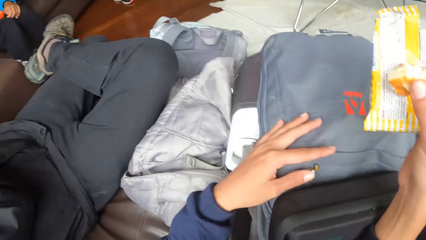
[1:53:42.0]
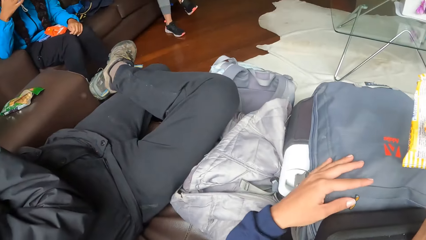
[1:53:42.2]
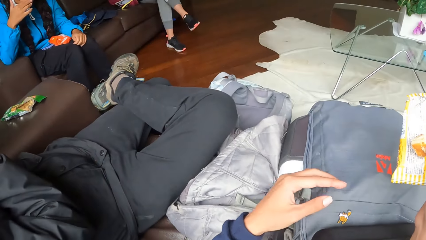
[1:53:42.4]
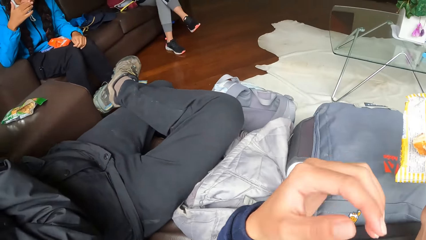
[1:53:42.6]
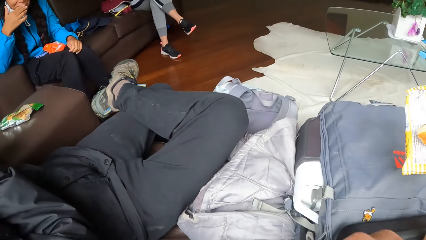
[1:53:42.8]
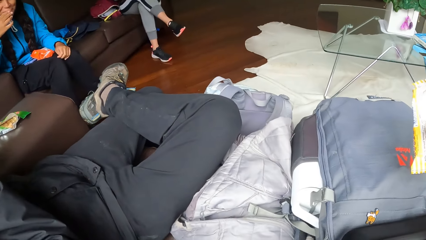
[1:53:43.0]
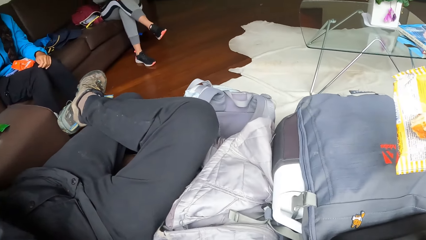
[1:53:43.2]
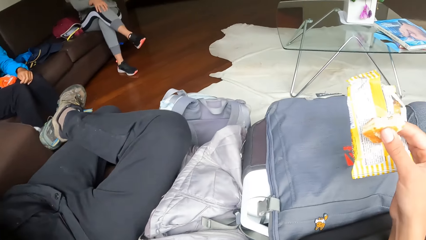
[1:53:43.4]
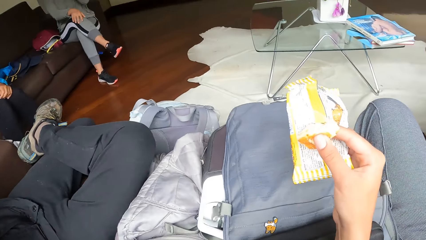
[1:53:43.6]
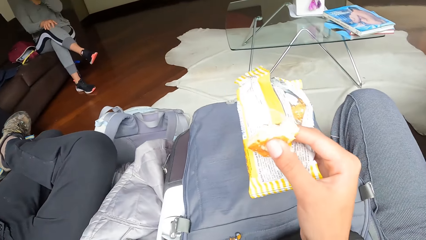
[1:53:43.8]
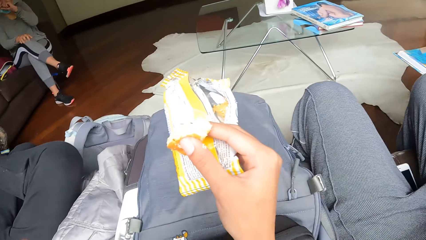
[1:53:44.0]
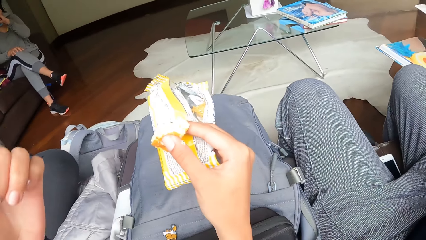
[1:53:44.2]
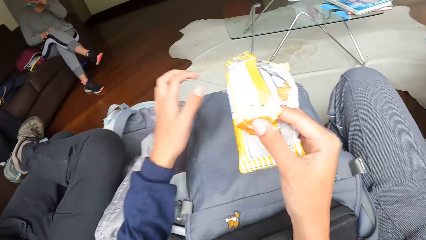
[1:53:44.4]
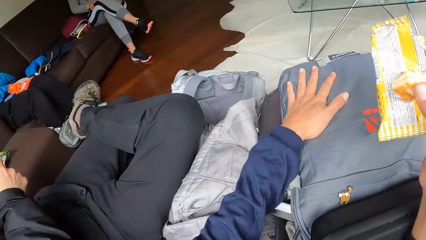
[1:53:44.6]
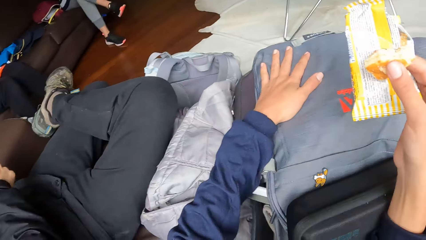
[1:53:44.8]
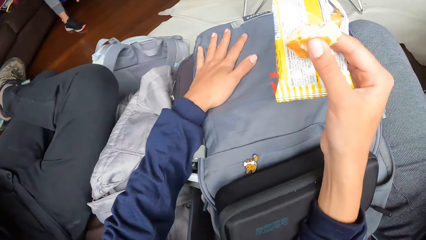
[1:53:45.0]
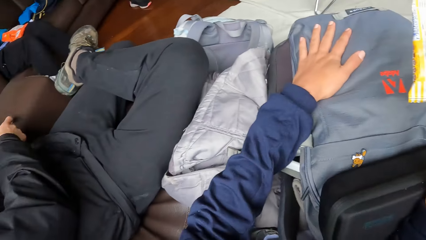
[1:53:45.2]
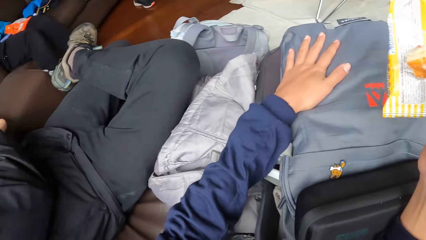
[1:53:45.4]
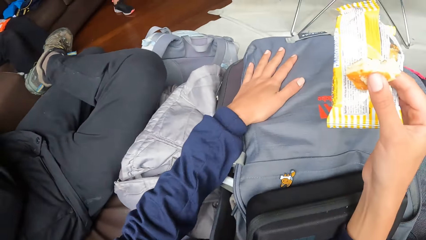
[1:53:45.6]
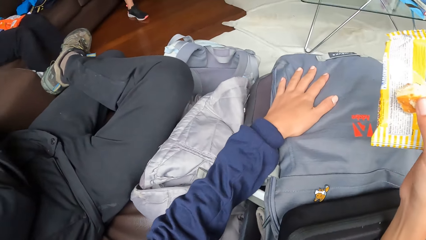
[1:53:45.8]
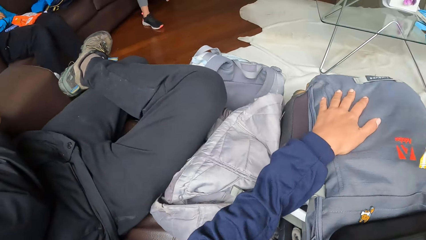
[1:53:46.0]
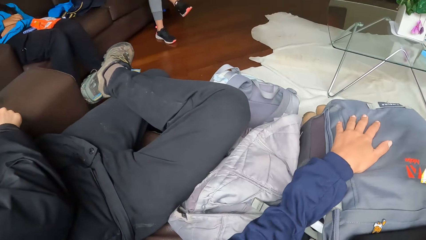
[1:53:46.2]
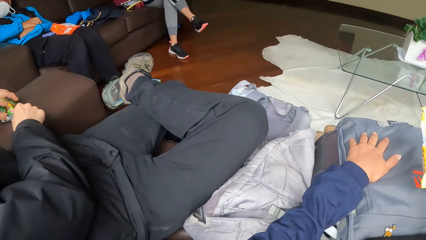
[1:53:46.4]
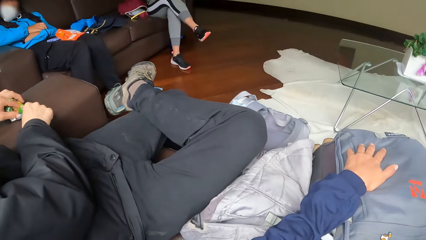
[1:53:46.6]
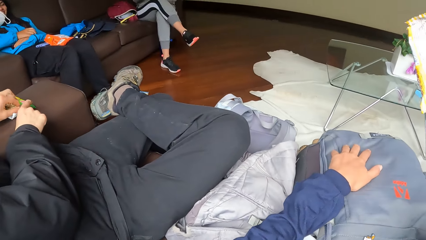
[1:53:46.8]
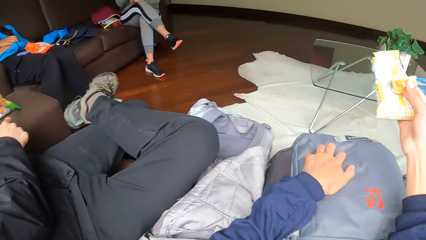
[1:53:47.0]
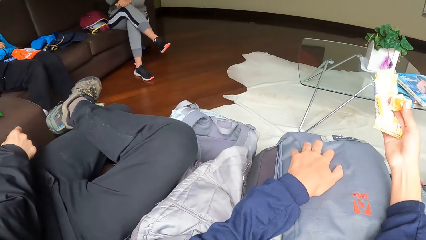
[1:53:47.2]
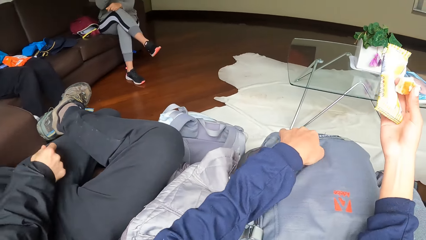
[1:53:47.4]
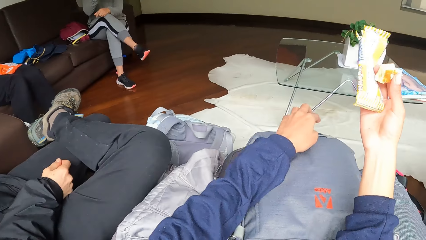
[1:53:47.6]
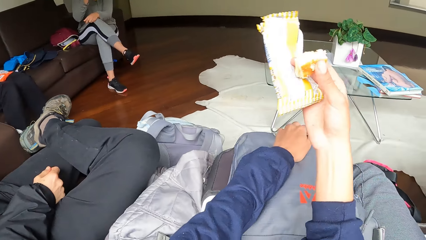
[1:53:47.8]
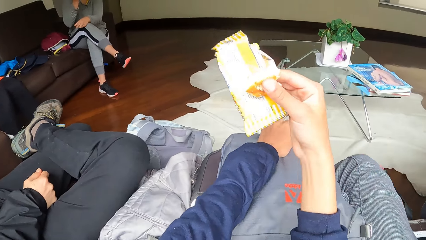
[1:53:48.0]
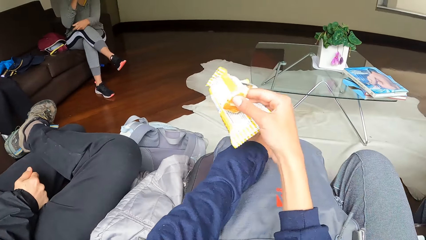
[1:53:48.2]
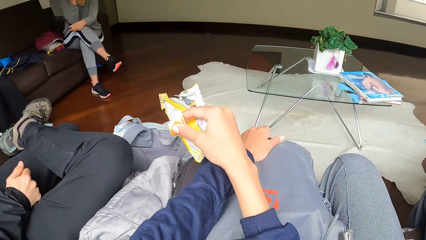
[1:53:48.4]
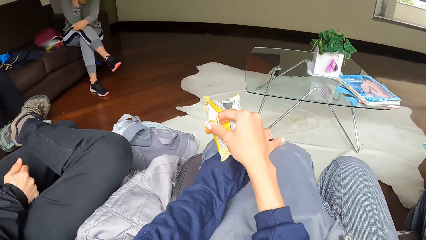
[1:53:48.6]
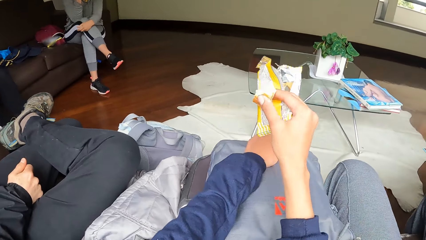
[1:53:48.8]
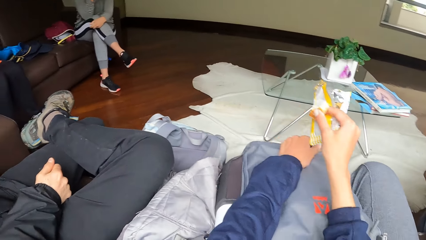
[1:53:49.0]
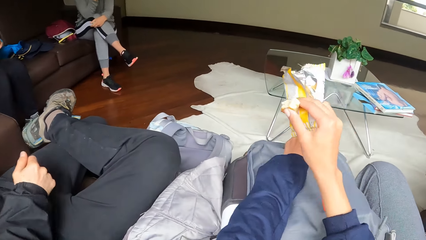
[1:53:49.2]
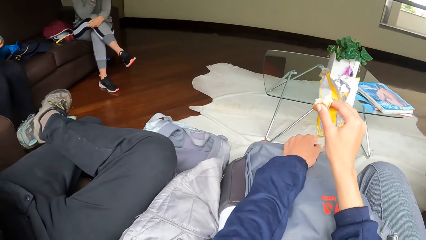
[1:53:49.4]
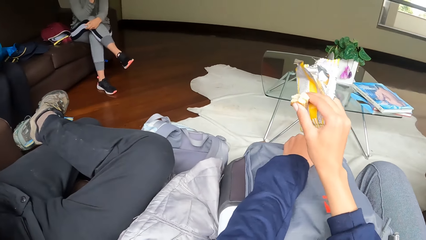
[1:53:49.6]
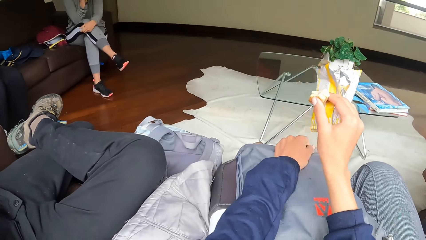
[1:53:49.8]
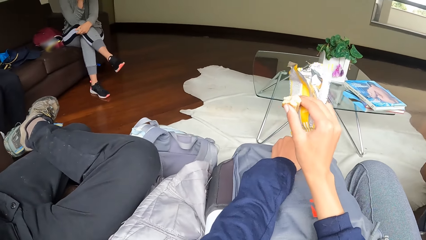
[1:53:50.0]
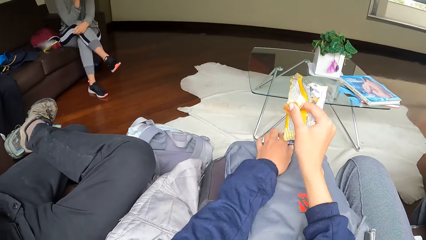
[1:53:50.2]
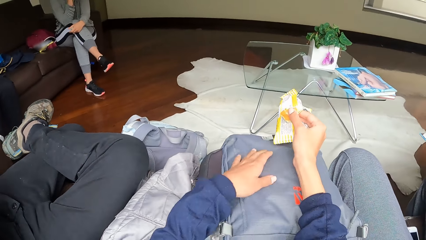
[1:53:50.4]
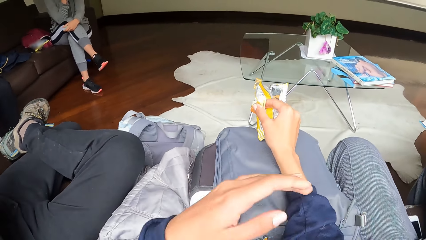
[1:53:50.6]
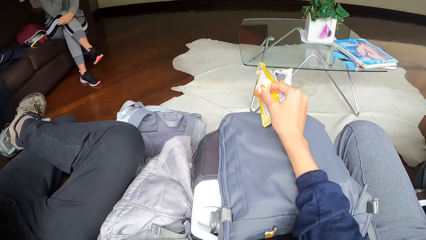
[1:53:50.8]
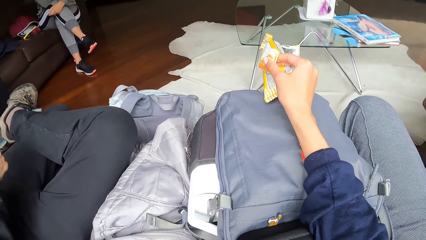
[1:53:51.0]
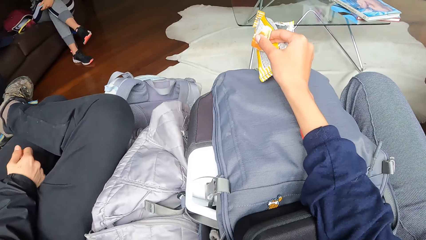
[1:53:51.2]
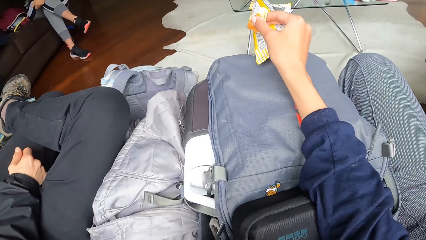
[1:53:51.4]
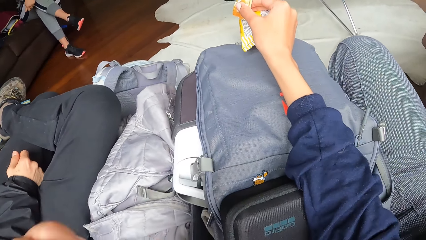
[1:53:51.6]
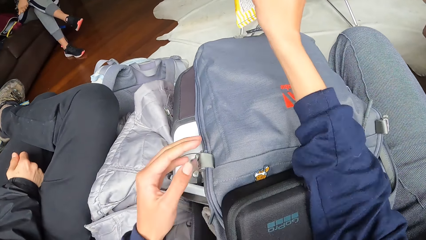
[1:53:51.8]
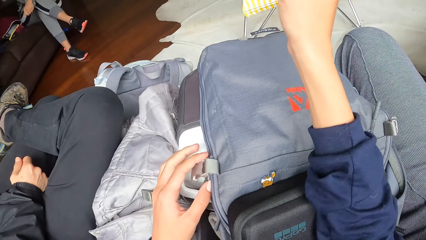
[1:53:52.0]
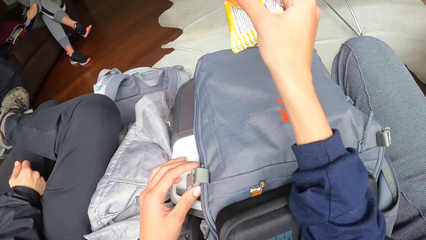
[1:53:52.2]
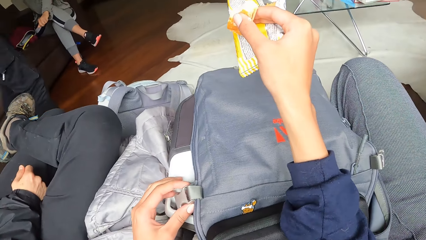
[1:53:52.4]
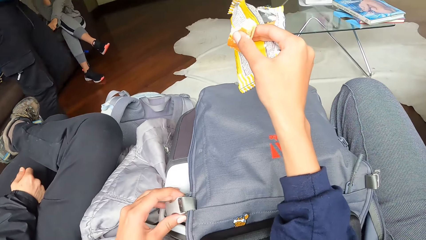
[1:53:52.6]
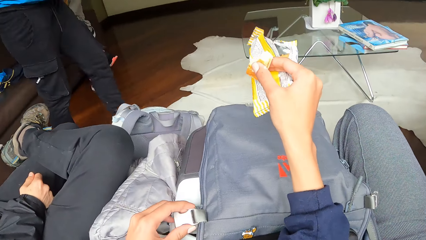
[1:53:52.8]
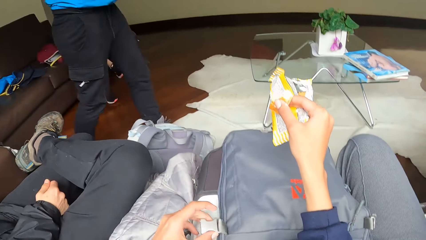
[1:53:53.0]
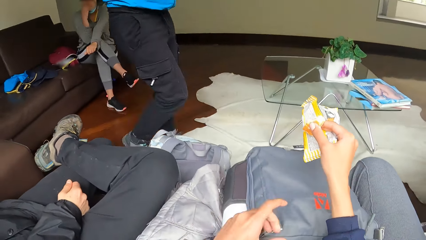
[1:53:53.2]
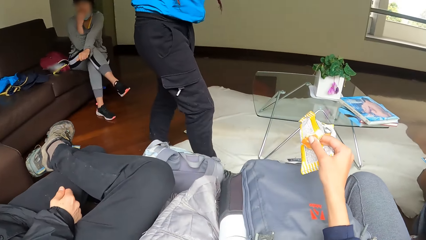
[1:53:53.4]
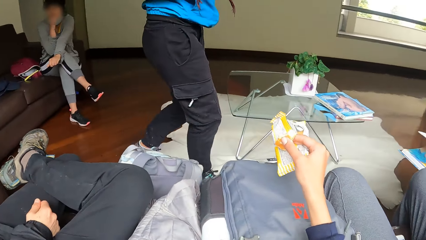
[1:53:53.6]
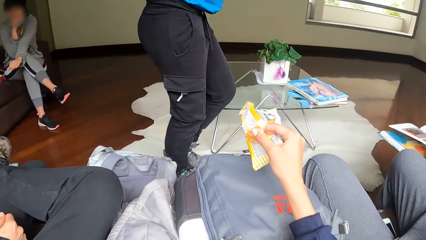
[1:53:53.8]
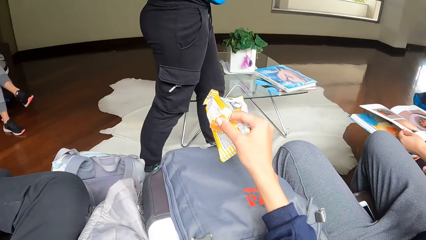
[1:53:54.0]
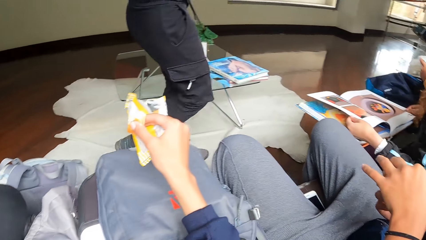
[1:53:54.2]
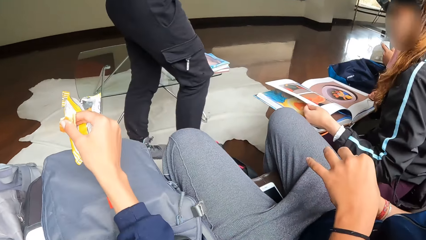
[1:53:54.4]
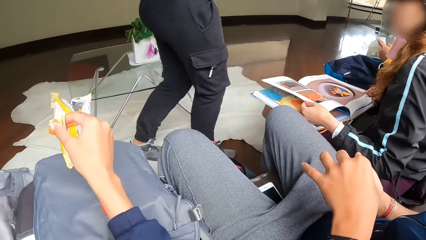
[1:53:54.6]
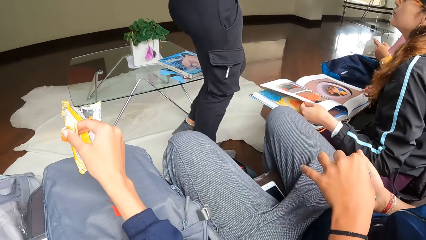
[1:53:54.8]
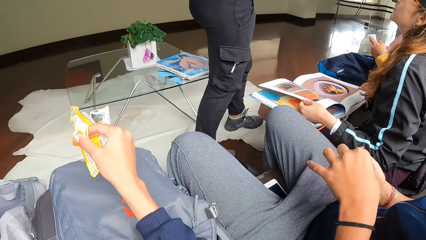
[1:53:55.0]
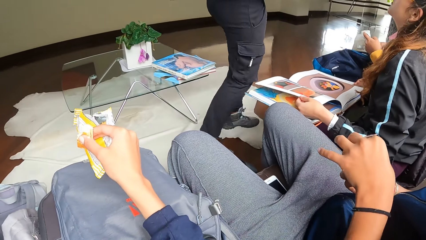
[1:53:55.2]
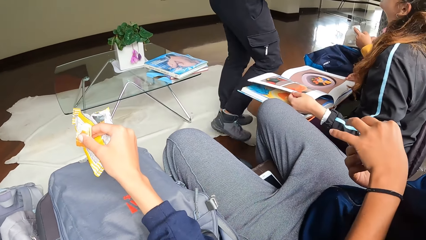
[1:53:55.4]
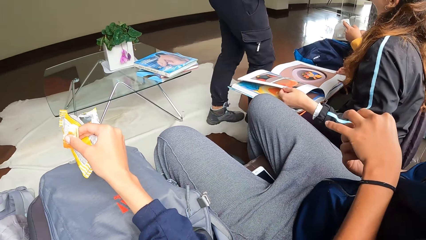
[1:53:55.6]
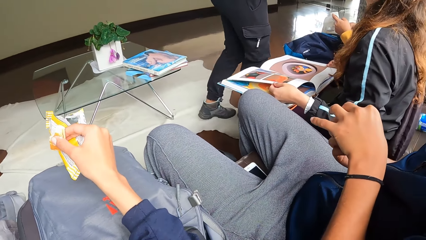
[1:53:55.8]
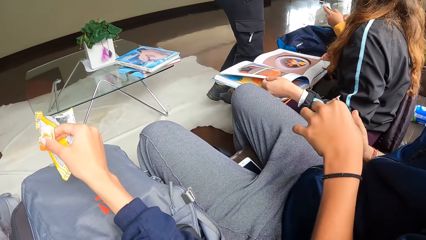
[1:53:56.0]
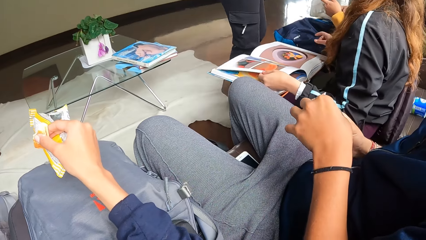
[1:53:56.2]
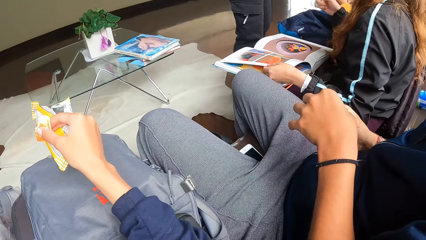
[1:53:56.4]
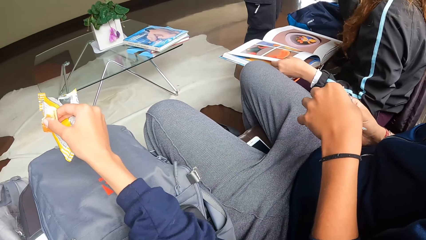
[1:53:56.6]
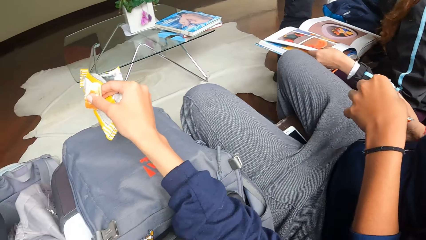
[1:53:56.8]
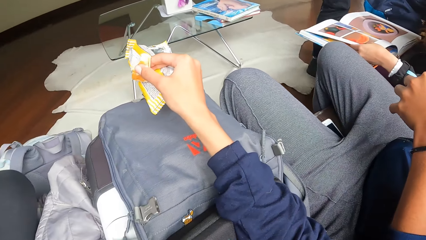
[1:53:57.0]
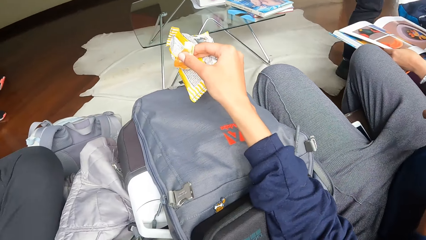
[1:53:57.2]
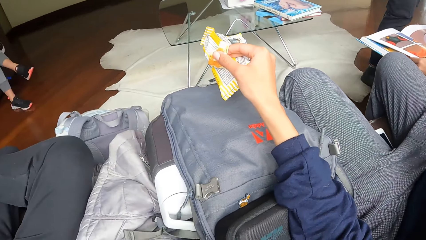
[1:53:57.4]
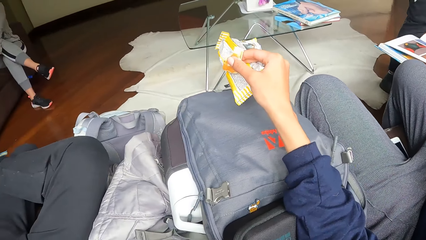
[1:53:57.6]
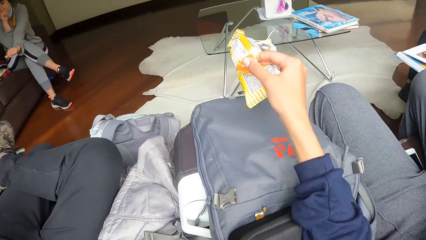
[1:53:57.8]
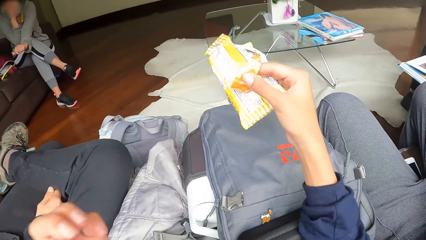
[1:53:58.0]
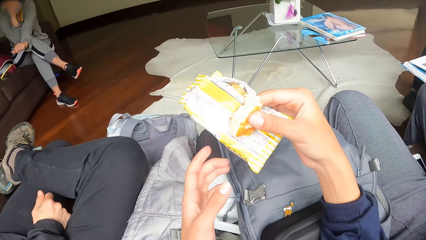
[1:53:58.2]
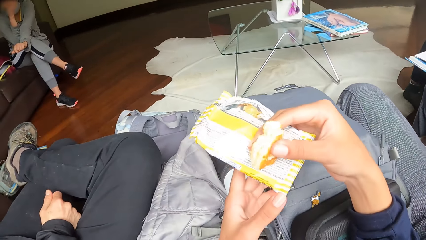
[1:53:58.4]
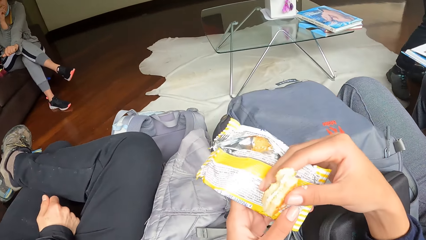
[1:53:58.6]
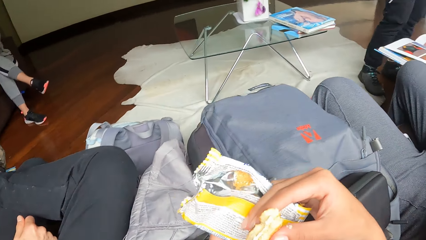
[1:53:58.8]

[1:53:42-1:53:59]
The camera wearer touches his face with his left hand. He places his left hand on the bag on his lap. A man moves the biscuit nylon on the chair with his left hand. The camera wearer touches his face with his left hand. He touches the bag lock on the bag on his lap with his left hand. A woman stands up. The woman walks past the camera wearer.
